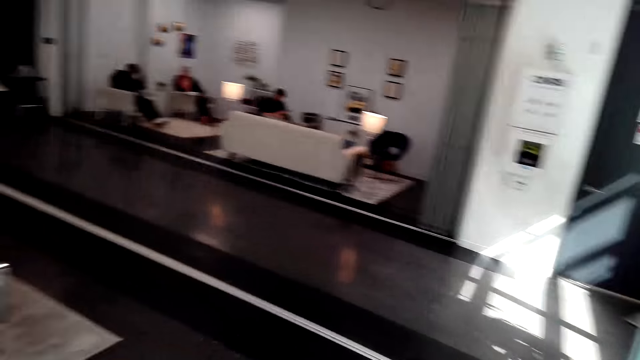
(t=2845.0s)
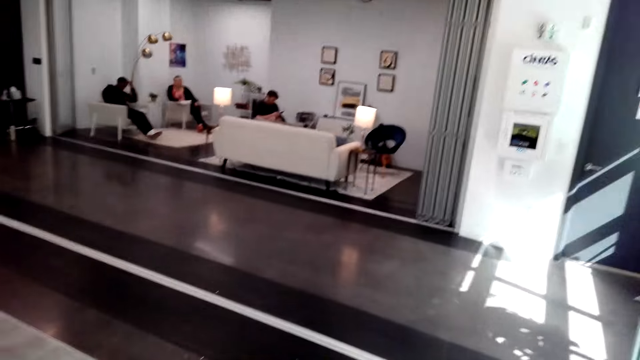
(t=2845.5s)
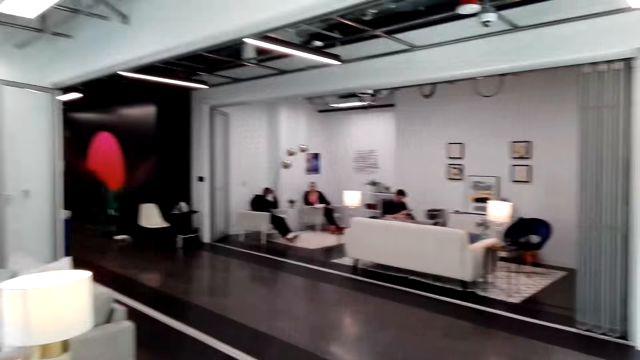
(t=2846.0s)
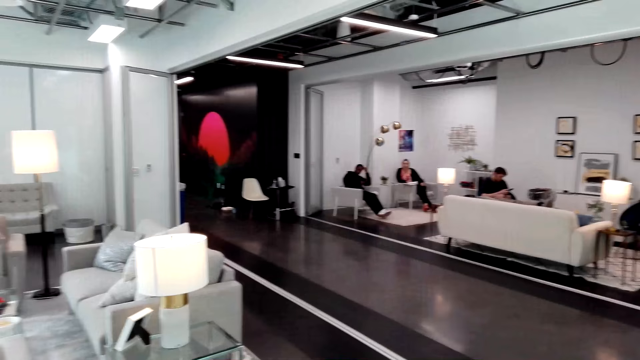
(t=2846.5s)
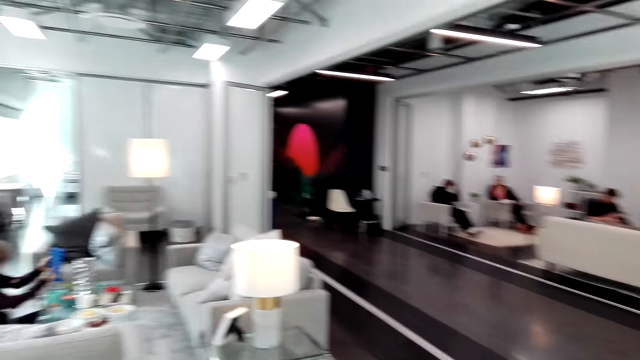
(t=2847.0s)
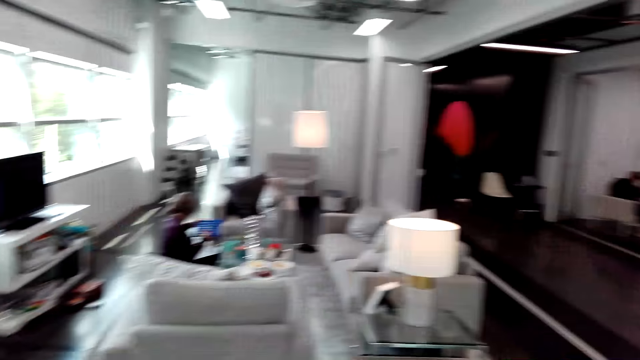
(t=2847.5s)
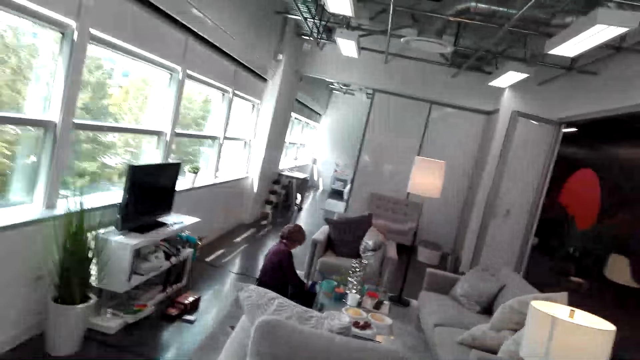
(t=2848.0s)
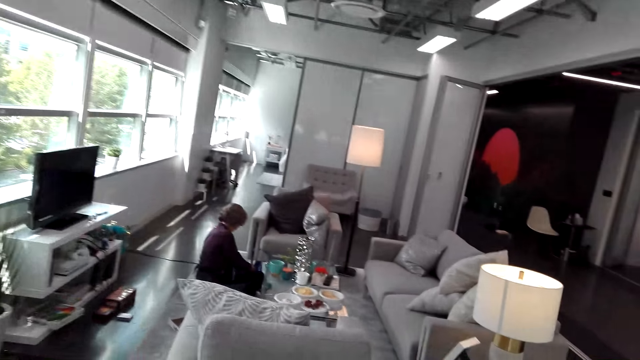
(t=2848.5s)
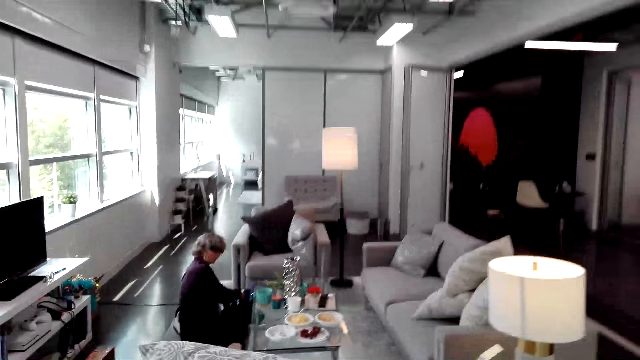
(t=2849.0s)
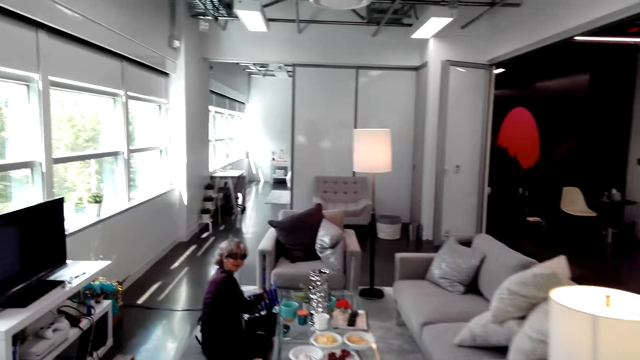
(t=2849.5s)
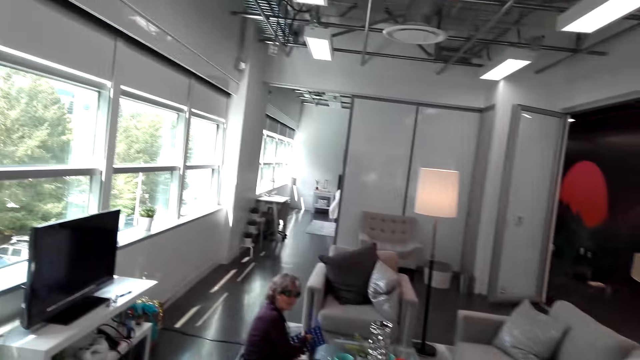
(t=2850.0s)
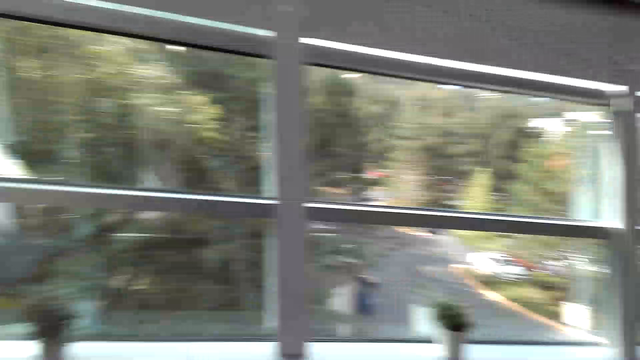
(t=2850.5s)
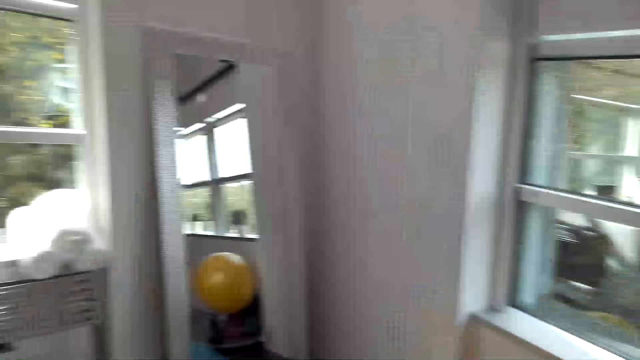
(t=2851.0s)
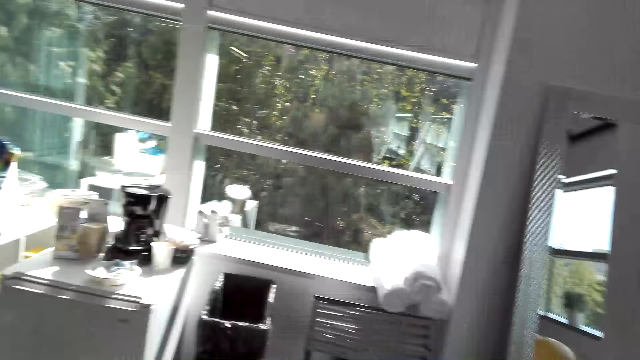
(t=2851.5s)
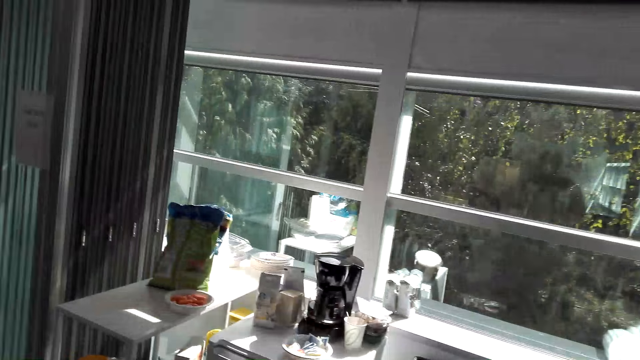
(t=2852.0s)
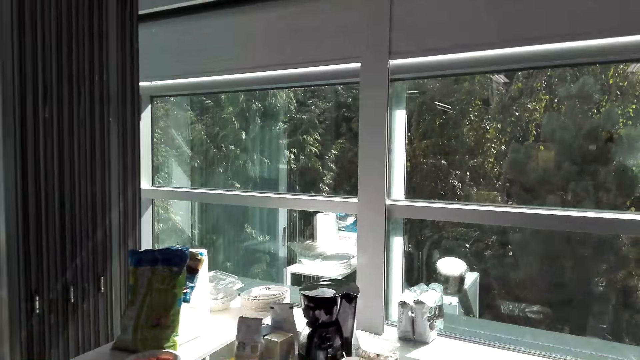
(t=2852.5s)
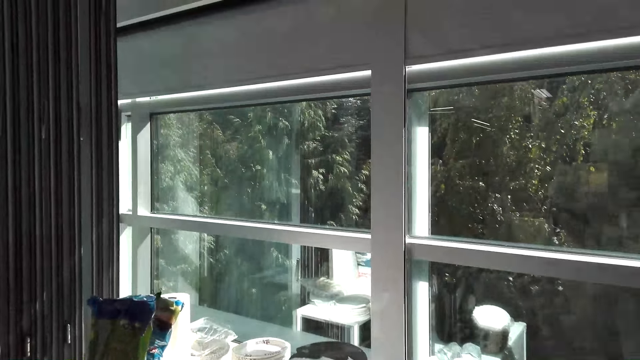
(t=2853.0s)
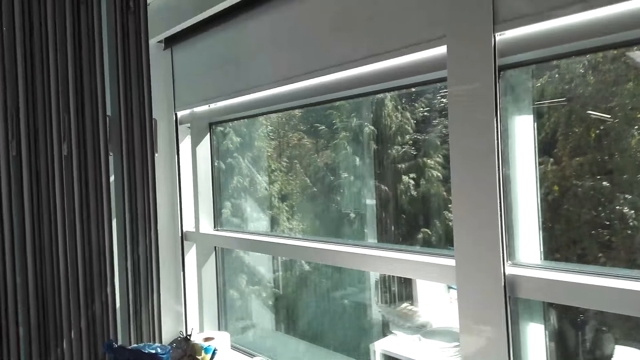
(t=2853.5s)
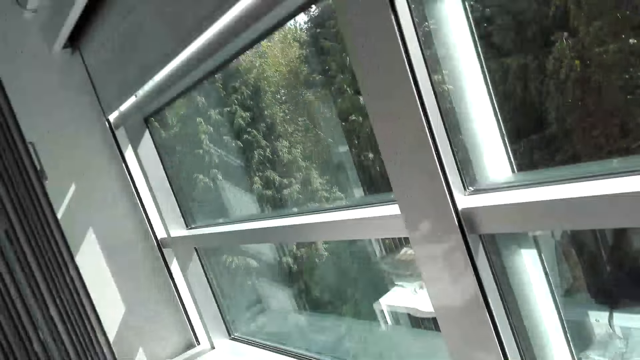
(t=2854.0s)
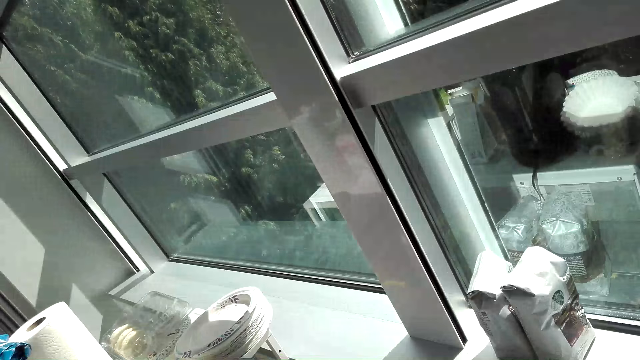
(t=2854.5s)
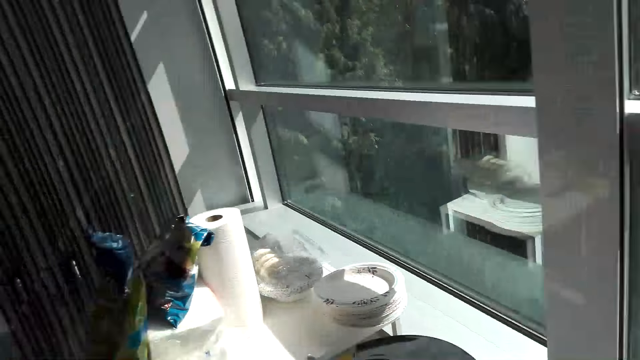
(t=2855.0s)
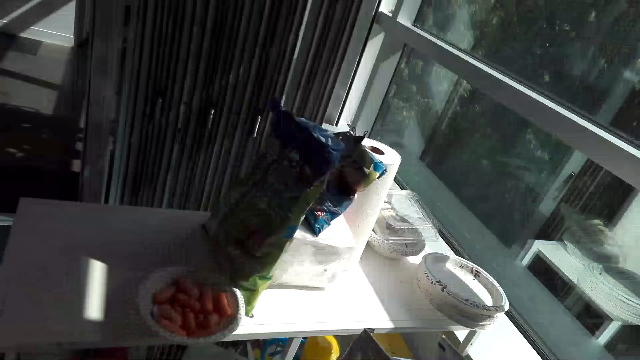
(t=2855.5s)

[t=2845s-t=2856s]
The lady speaks to the camera wearer. The camera wearer stands at the window. They speak to the lady. They look around the room and walk towards the couch. The lady laughs with the camera wearer and speaks to the camera wearer. The camera wearer turns around and walks to the window.

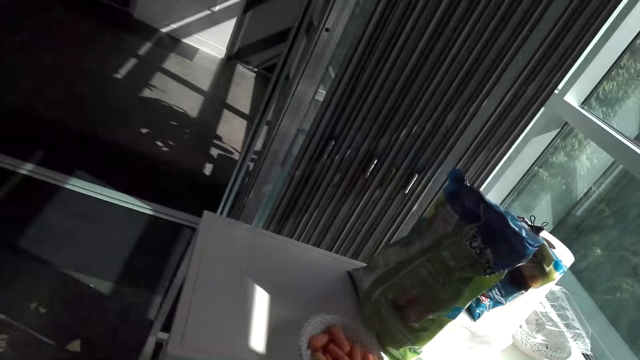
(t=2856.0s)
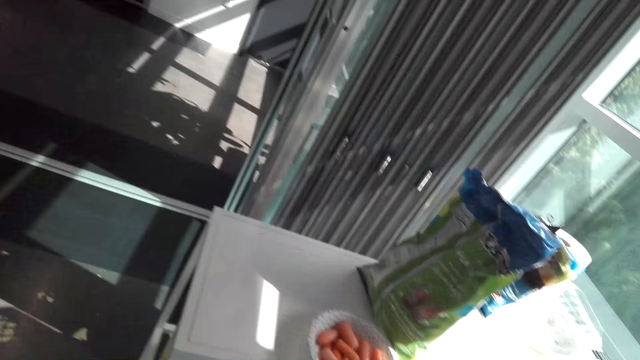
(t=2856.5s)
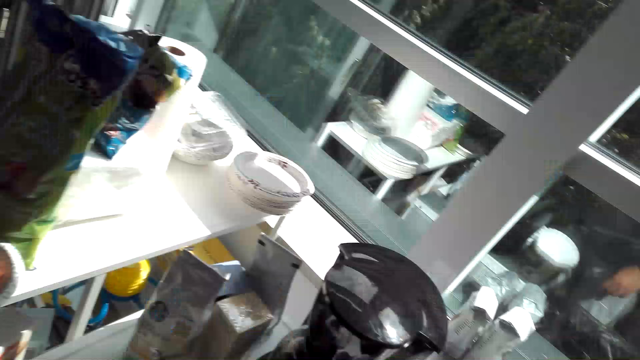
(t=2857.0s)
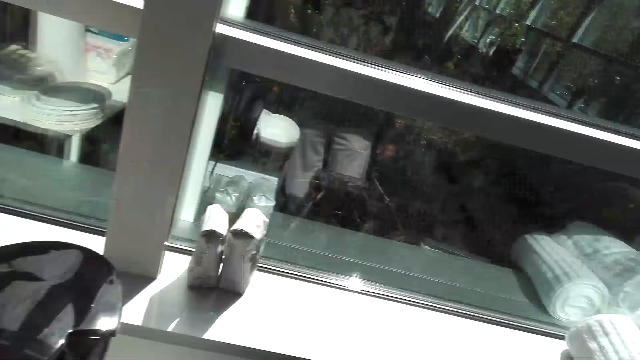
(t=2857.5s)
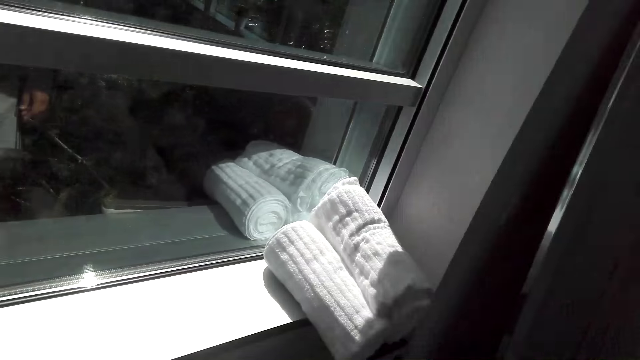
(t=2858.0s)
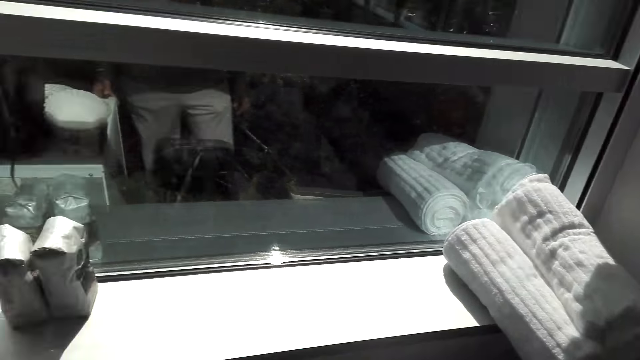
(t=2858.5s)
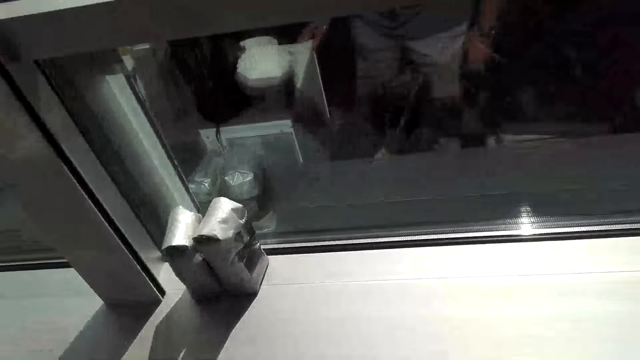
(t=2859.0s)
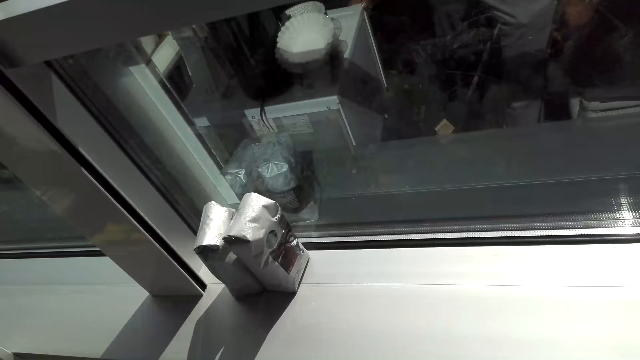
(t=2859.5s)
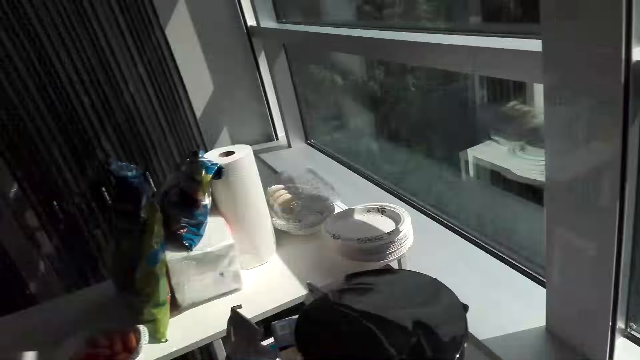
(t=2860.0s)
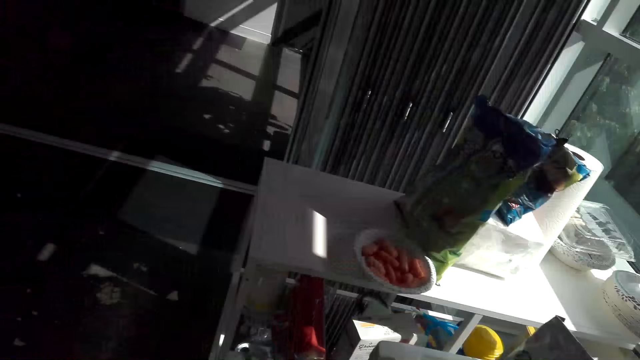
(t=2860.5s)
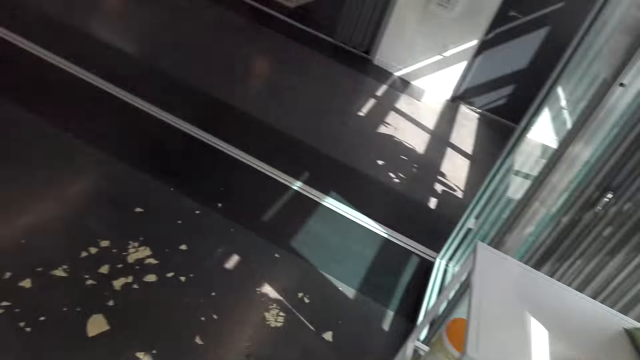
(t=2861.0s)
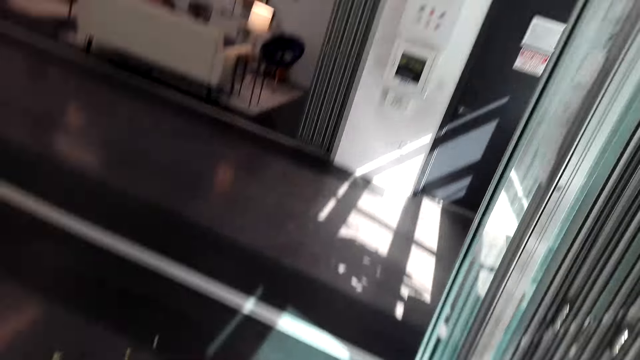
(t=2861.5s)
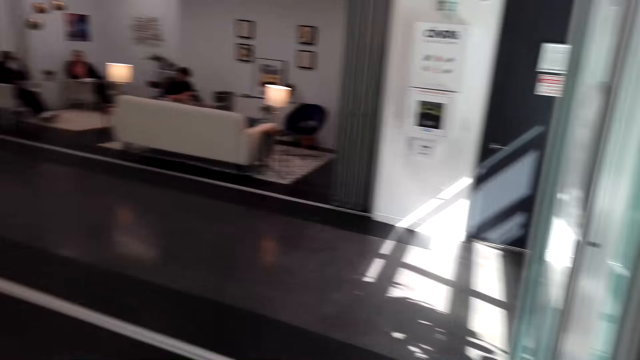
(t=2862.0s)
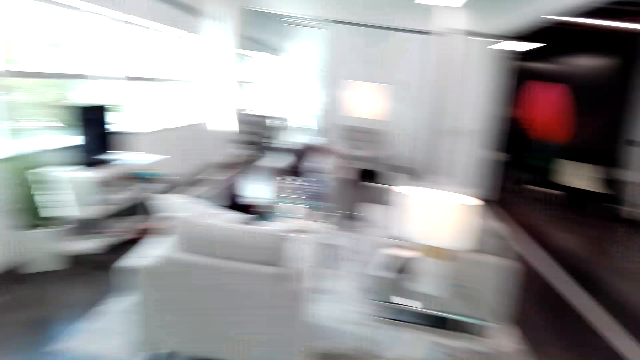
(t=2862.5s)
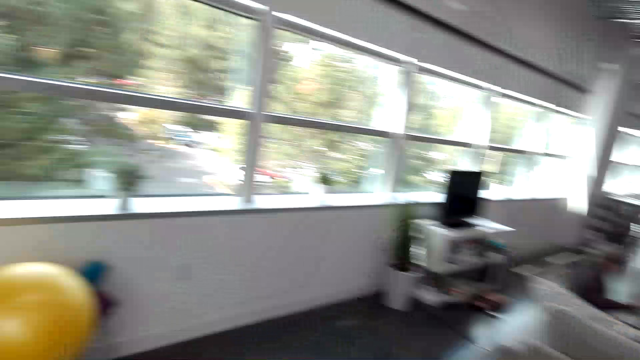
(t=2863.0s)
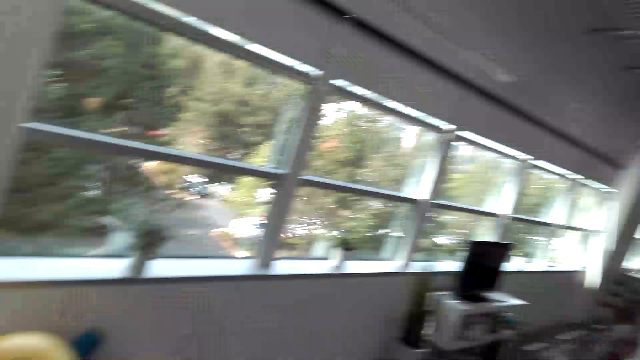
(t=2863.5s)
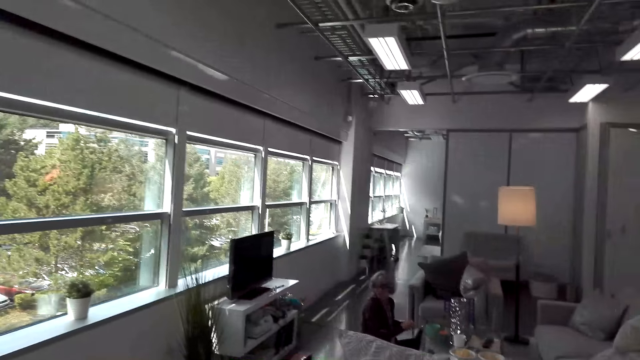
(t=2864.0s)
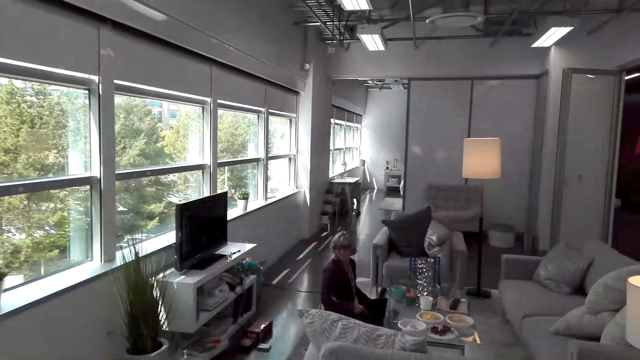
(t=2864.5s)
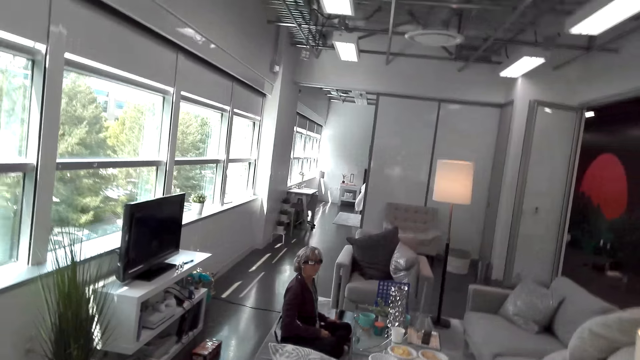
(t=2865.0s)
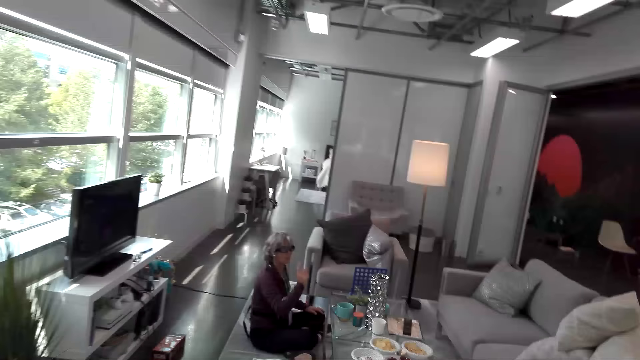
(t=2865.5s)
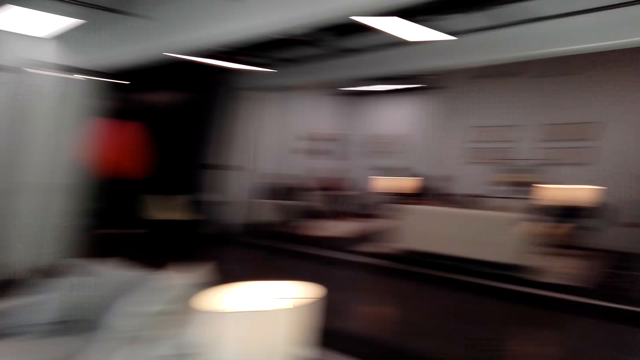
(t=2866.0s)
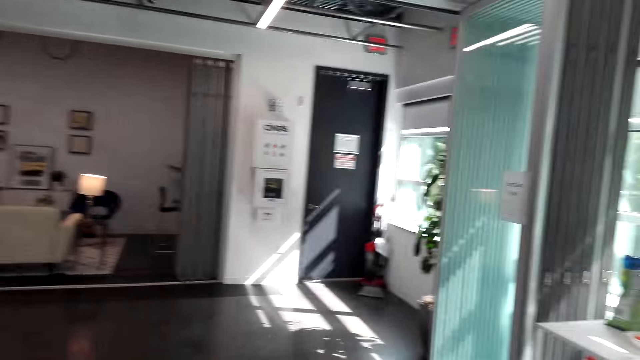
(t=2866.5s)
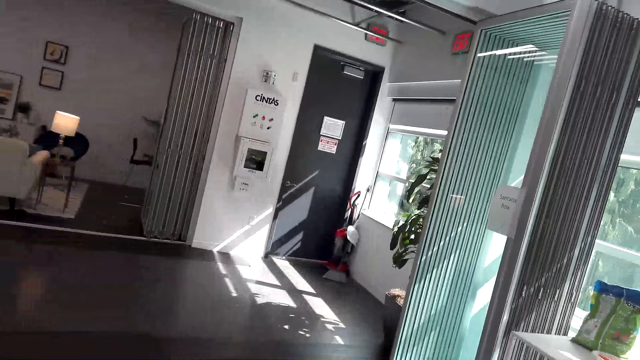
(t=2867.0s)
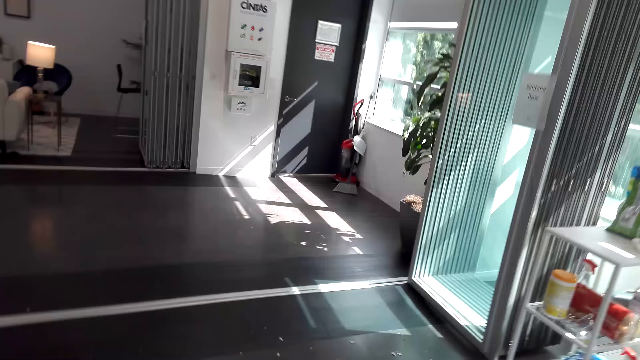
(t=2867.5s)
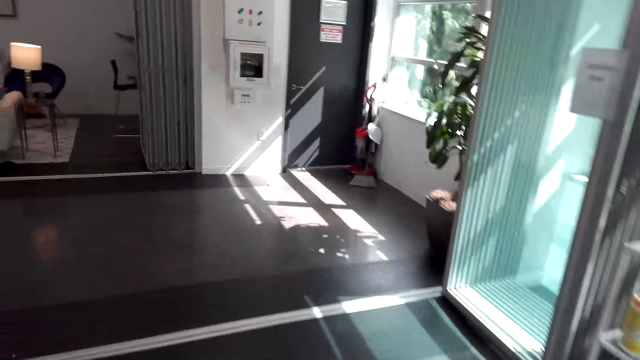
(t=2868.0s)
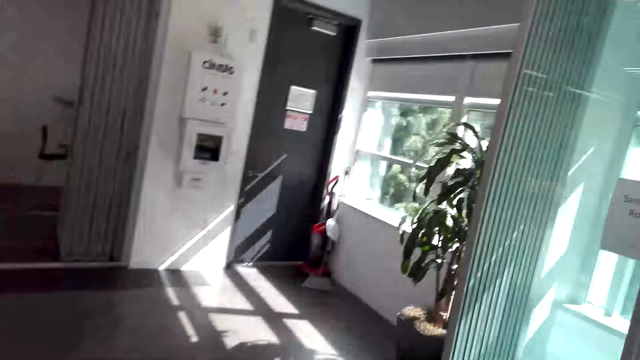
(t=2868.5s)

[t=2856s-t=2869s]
The camera wearer stands at the kitchen. They speak to the lady. They look around the house. They walk towards the lady. They walk in the room. The lady speaks to the camera wearer and directs the camera wearer. The camera wearer speaks to the lady.
